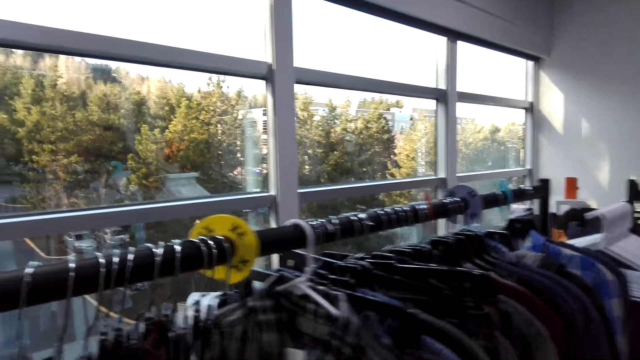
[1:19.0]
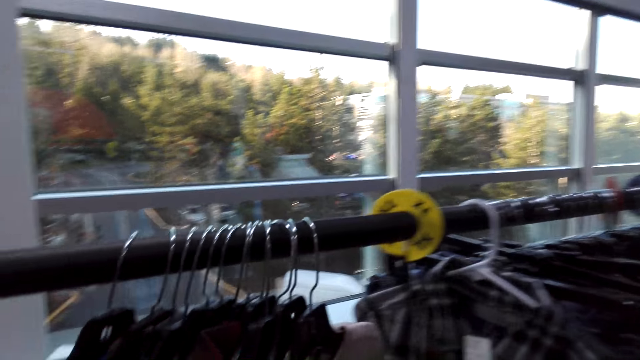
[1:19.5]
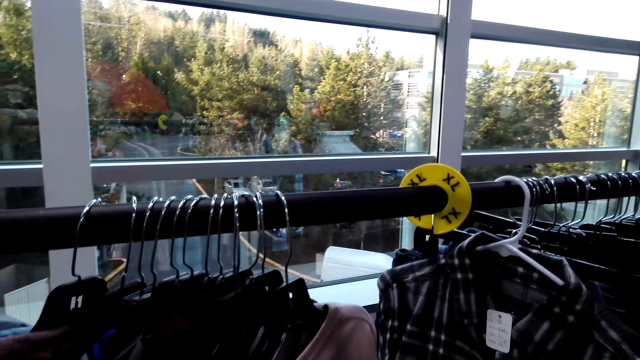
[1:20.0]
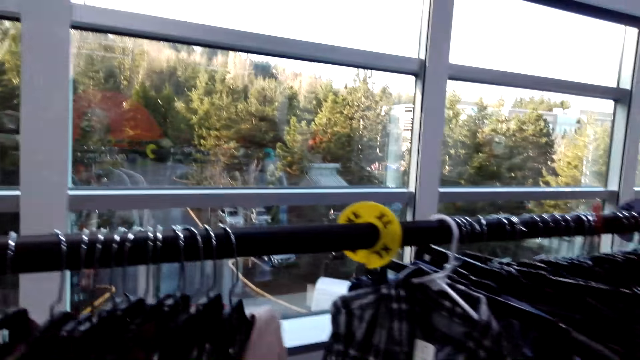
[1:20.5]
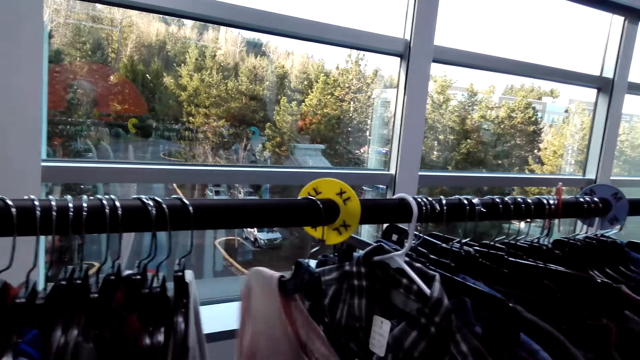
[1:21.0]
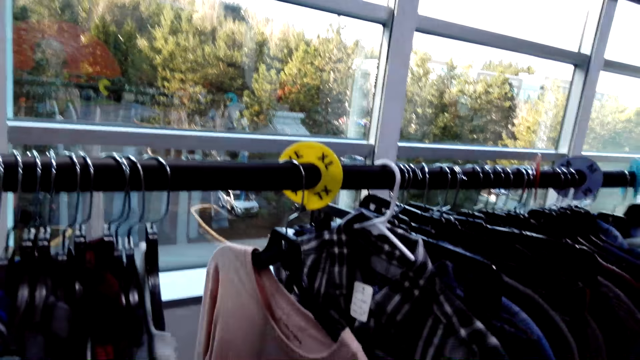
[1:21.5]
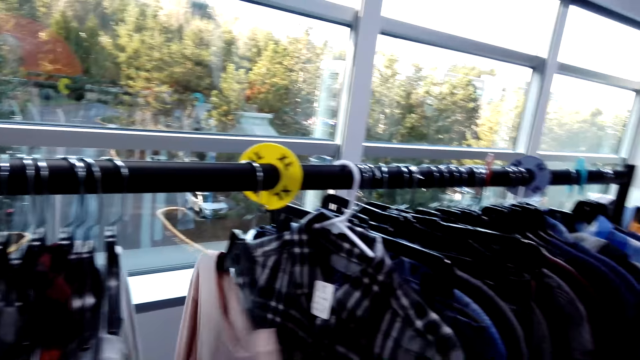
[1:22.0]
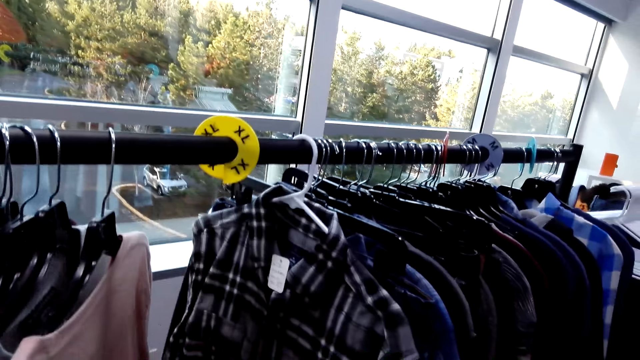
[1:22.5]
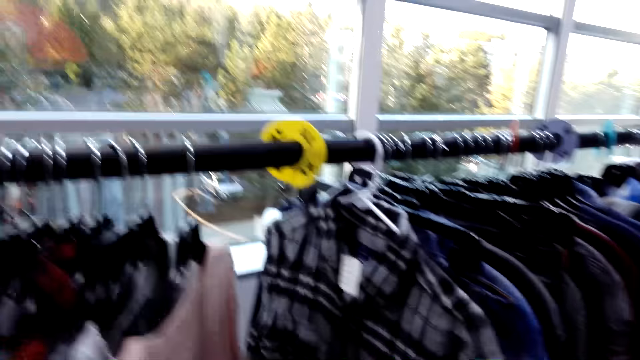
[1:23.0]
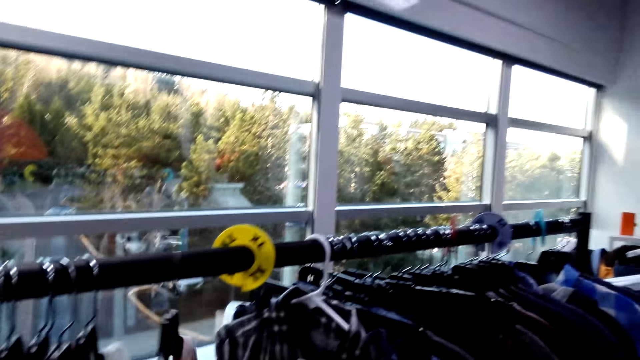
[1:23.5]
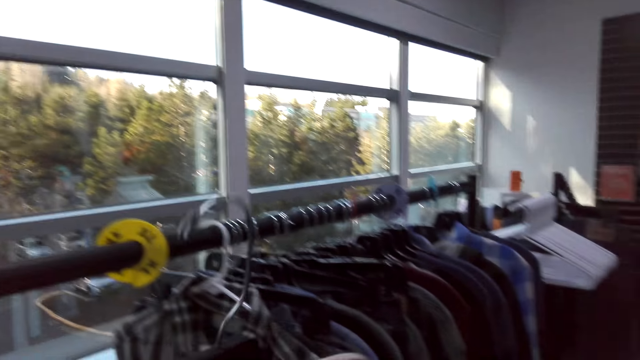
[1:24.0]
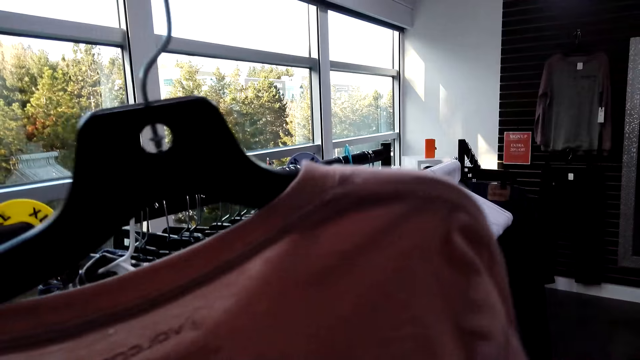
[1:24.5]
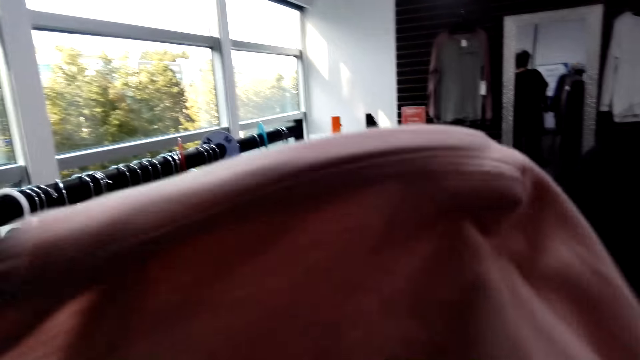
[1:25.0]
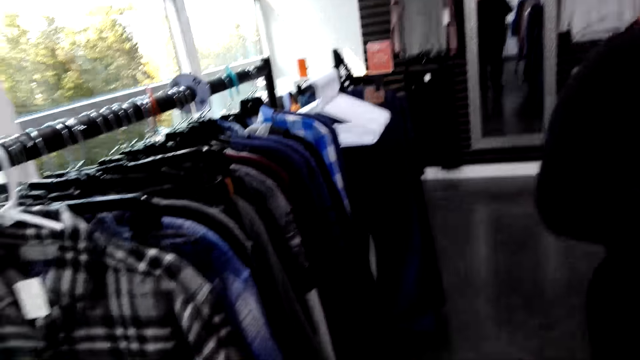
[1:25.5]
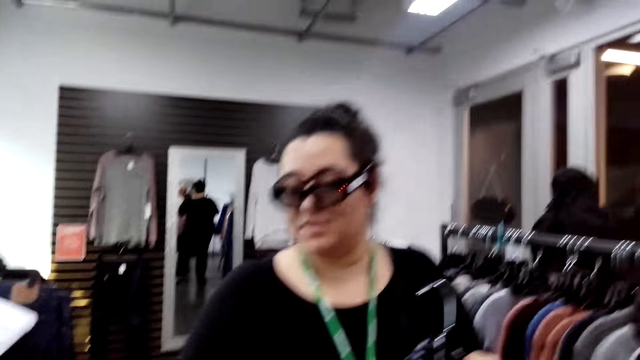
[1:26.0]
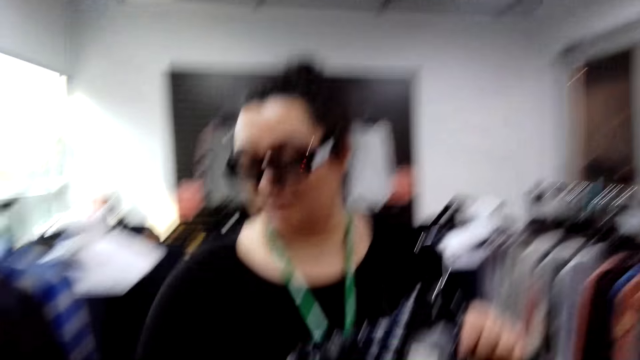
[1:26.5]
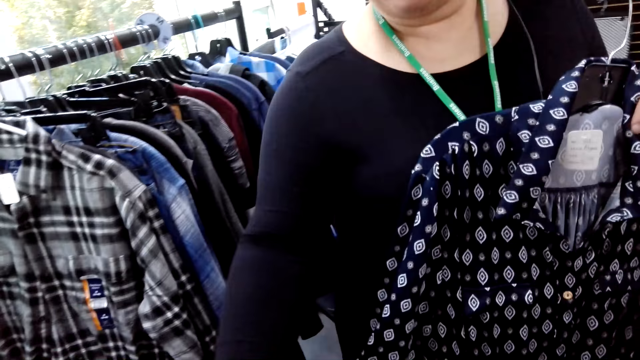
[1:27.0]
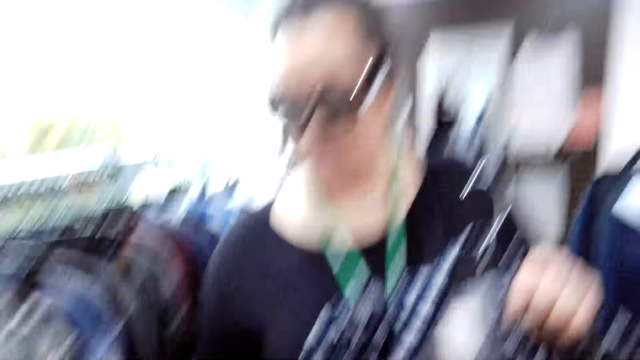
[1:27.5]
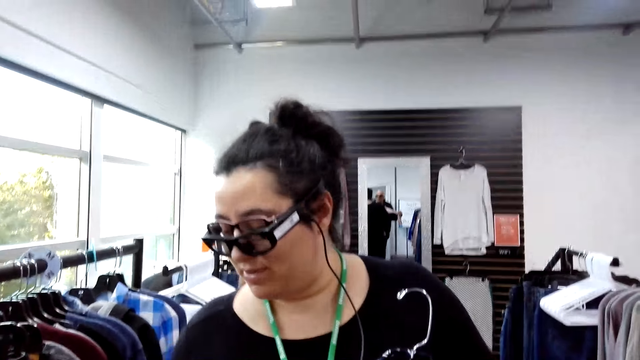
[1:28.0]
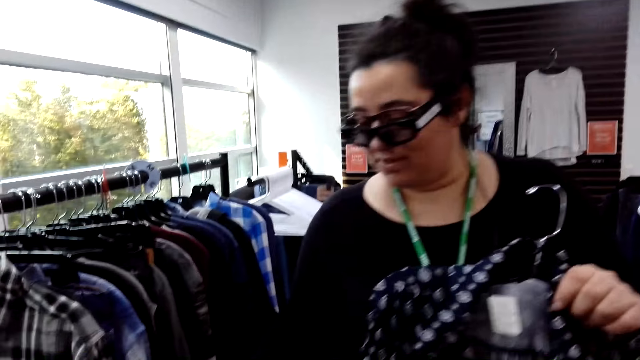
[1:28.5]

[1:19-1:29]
The camera wearer pulls the clothes on the clothing rack. They browse the clothes on the rack. They push a t-shirt on the clothing rack. They look at the t-shirt. They unhang the t-shirt. A lady talks to the camera wearer.

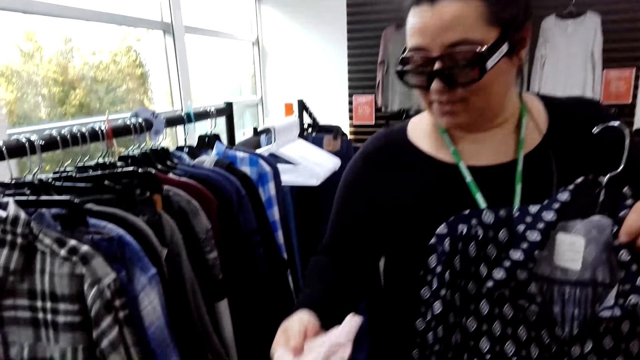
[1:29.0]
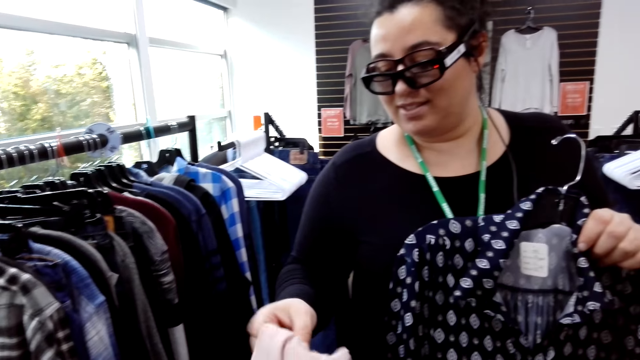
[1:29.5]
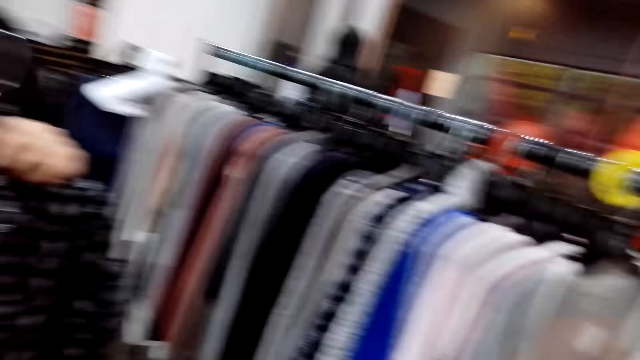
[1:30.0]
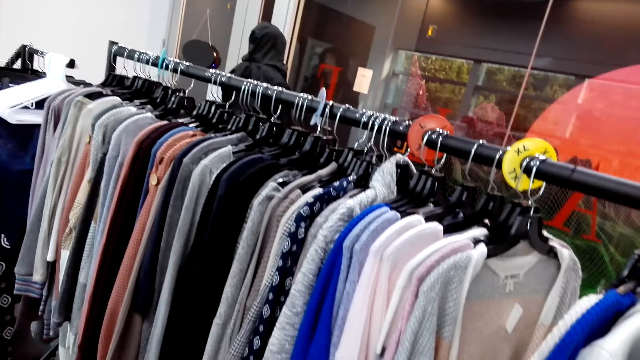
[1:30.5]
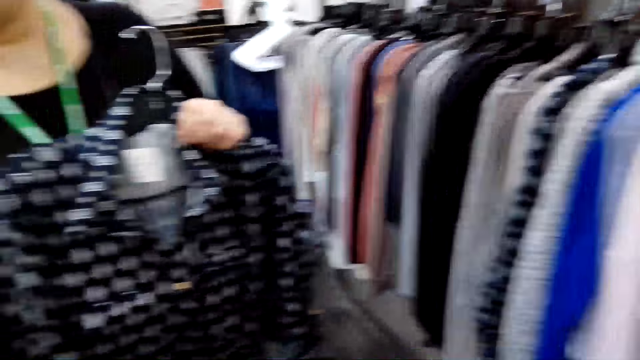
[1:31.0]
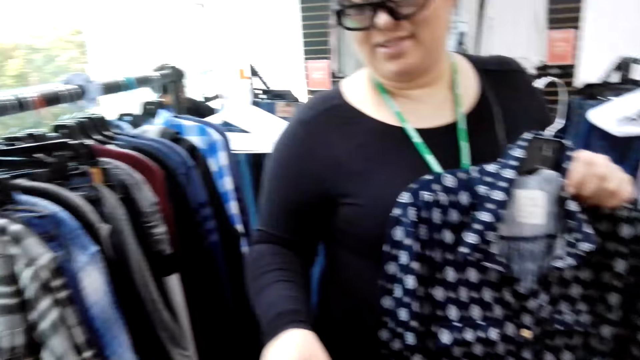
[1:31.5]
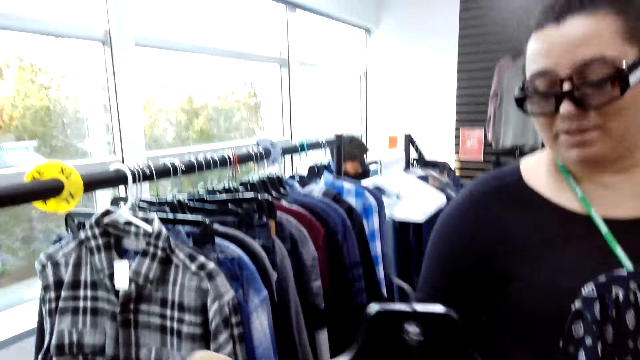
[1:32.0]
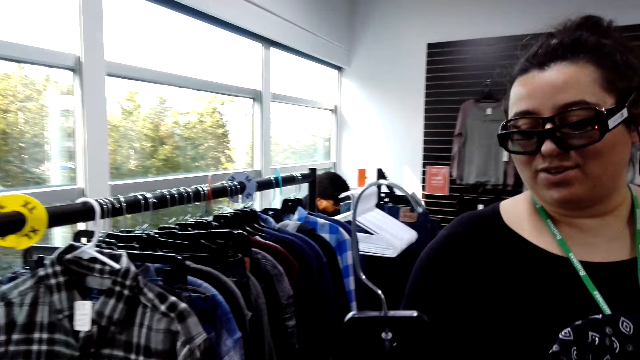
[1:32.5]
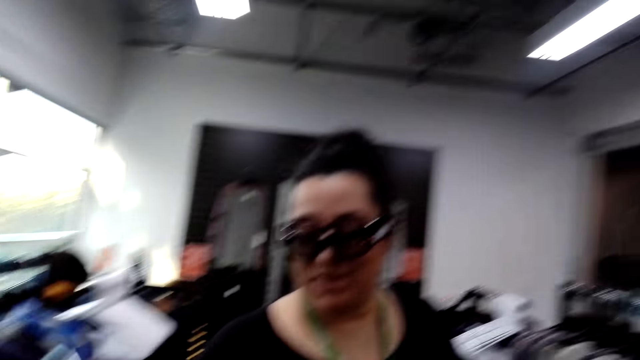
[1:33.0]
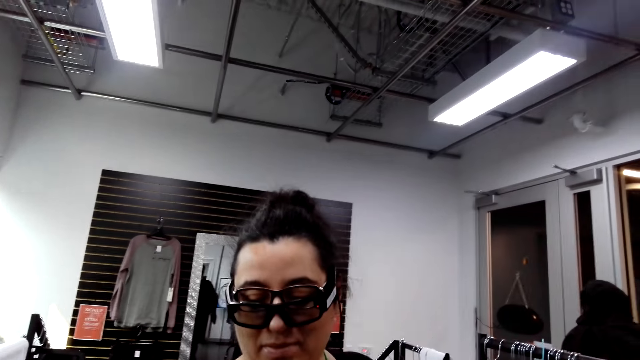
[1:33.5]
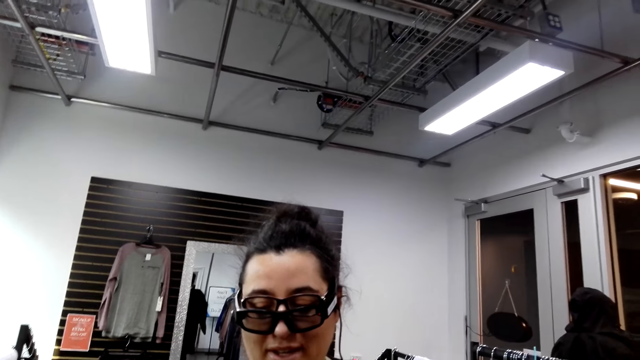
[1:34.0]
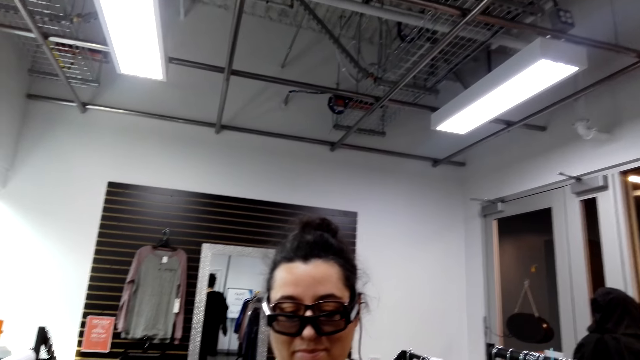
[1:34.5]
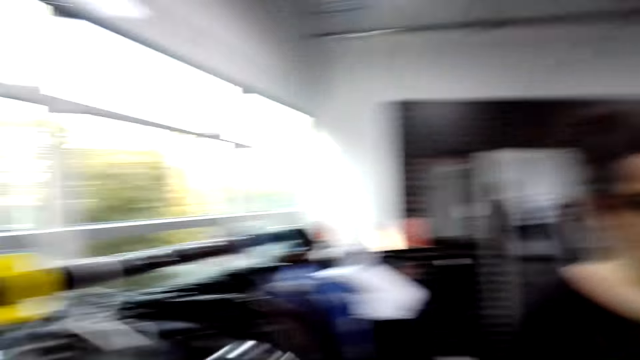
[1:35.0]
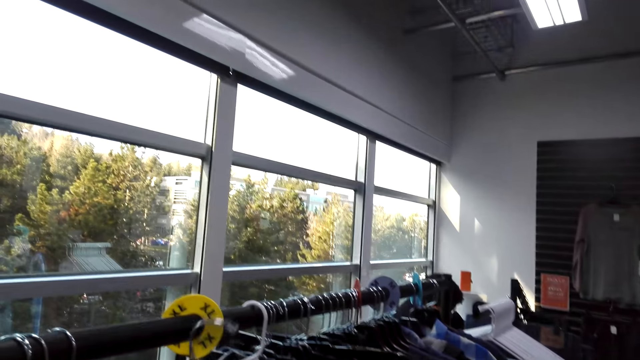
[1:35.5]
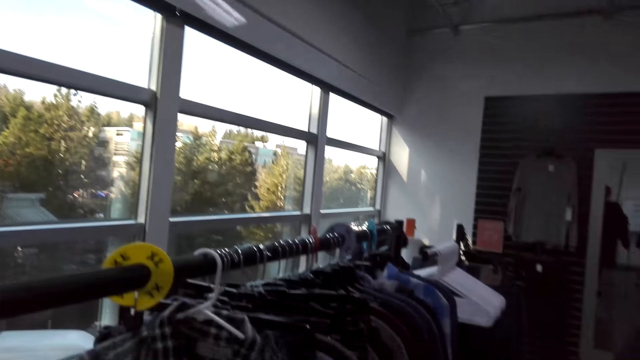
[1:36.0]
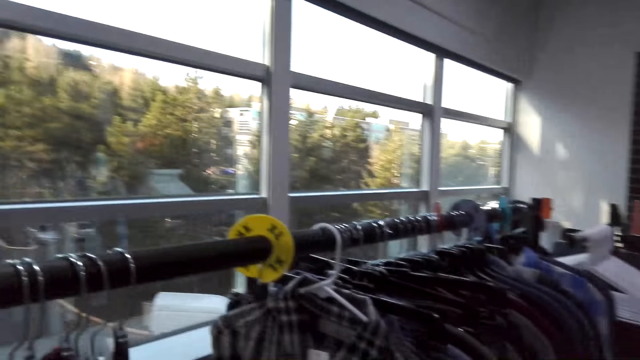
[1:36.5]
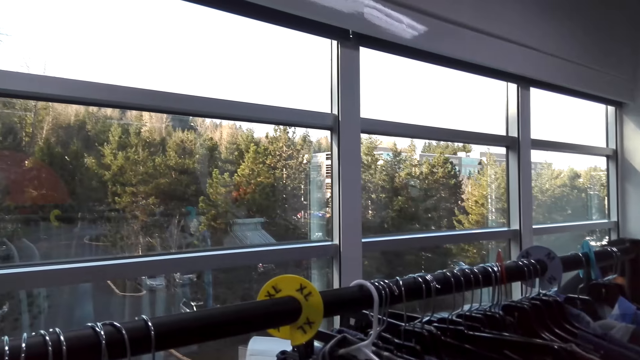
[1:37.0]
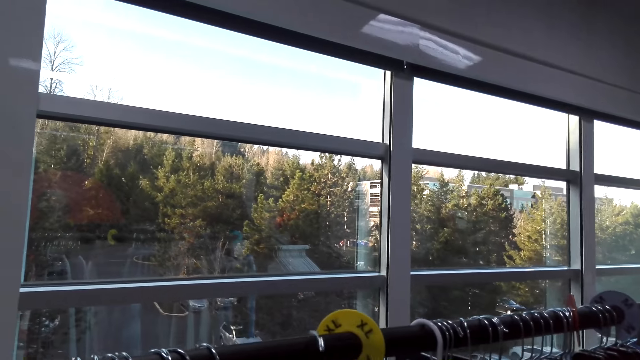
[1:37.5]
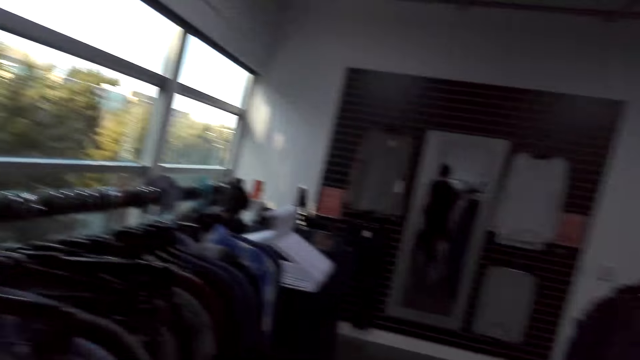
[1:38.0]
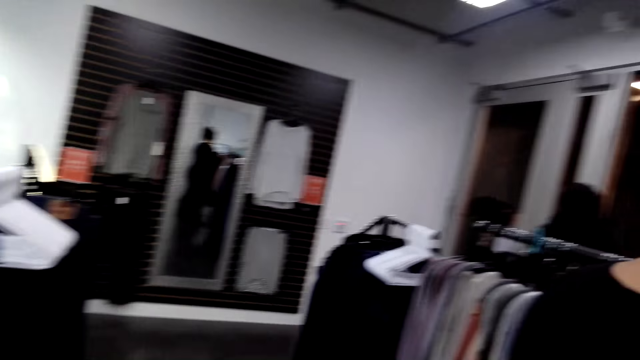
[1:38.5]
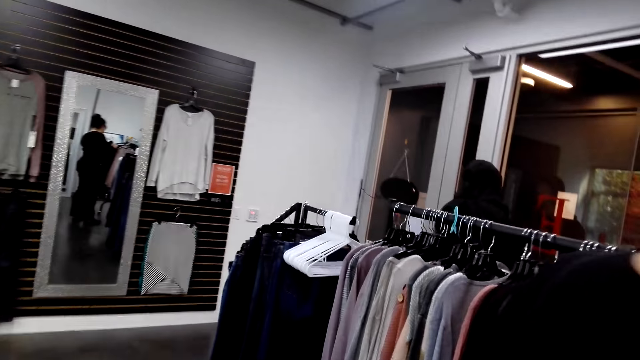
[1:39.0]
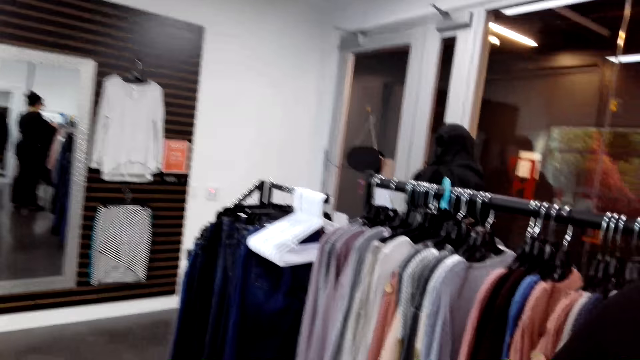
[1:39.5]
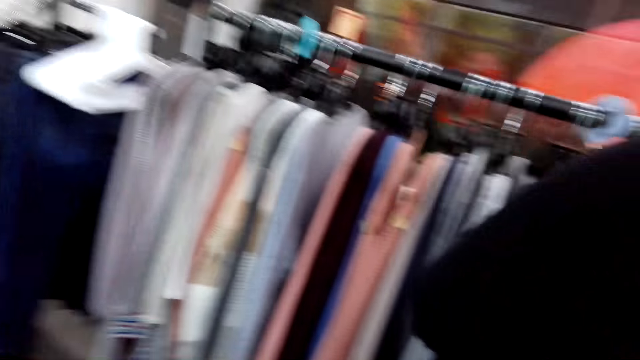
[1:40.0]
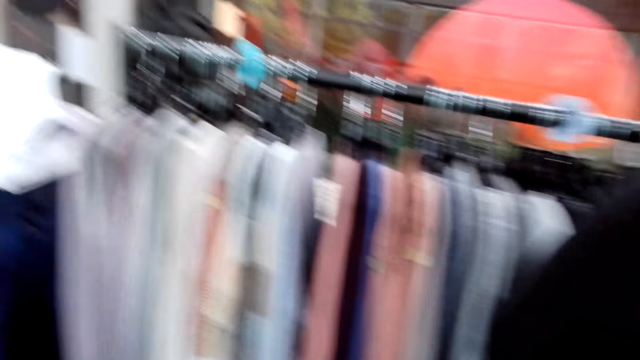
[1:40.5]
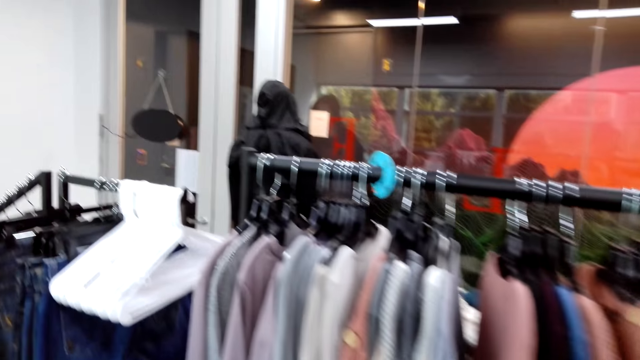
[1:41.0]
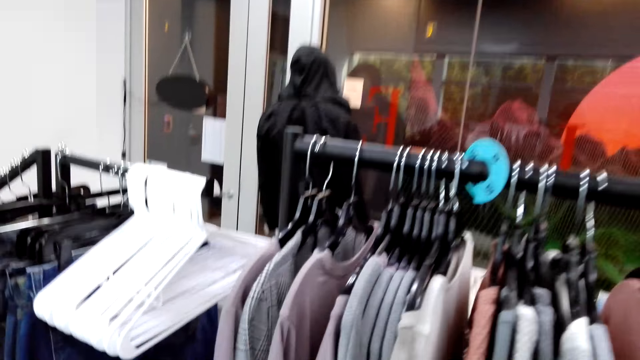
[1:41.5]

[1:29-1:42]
A lady touches the t-shirt. The camera wearer looks around. The lady moves a cloth. The camera wearer looks at the lady. They hang the t-shirt on the clothing rack. They walk.
